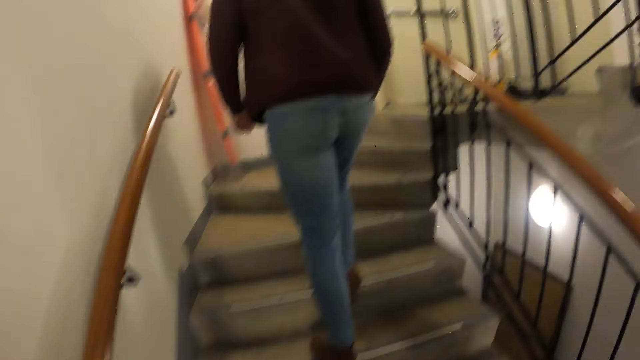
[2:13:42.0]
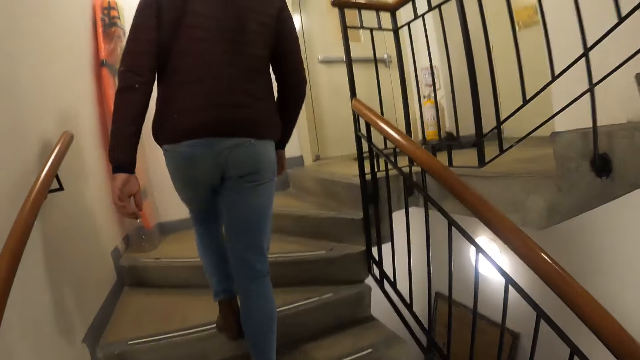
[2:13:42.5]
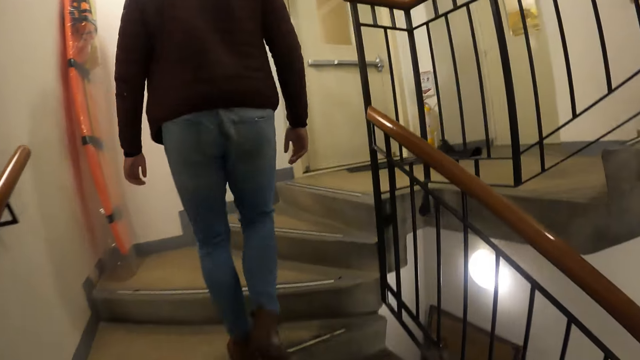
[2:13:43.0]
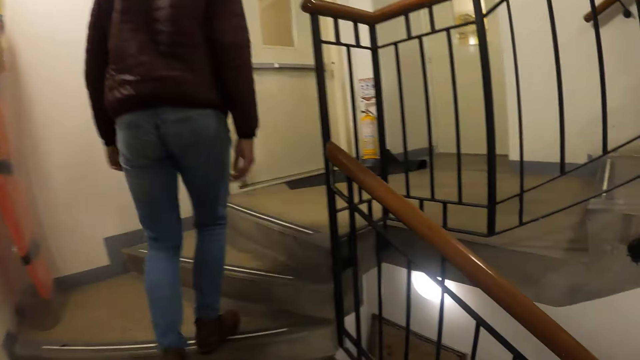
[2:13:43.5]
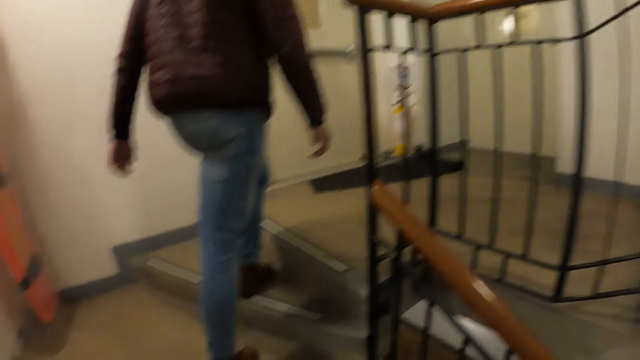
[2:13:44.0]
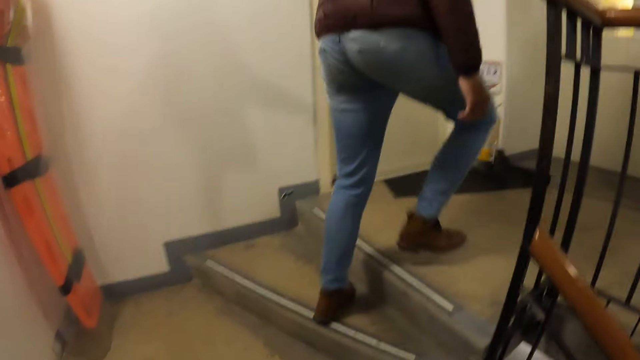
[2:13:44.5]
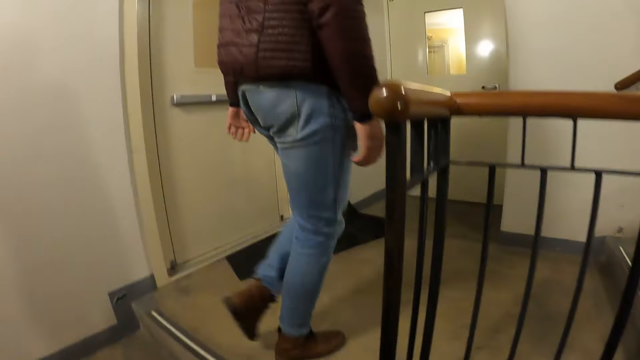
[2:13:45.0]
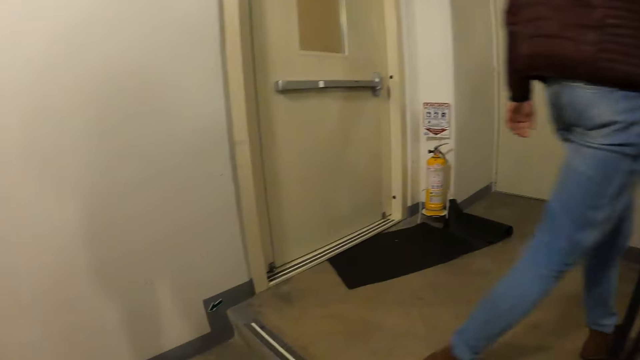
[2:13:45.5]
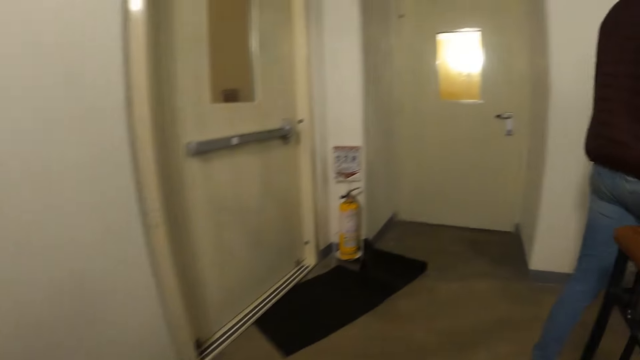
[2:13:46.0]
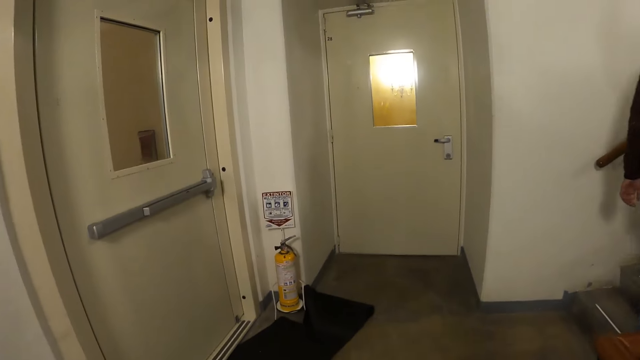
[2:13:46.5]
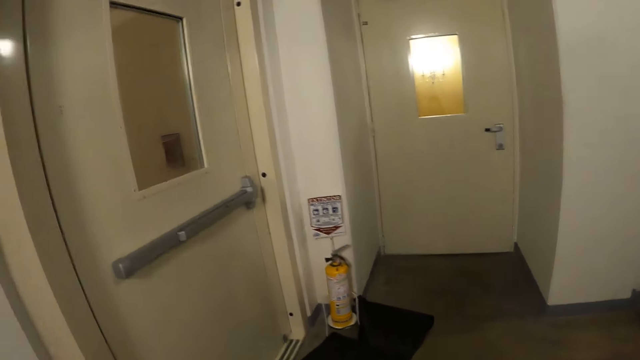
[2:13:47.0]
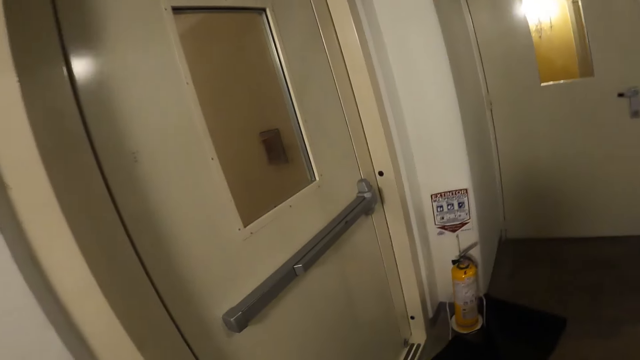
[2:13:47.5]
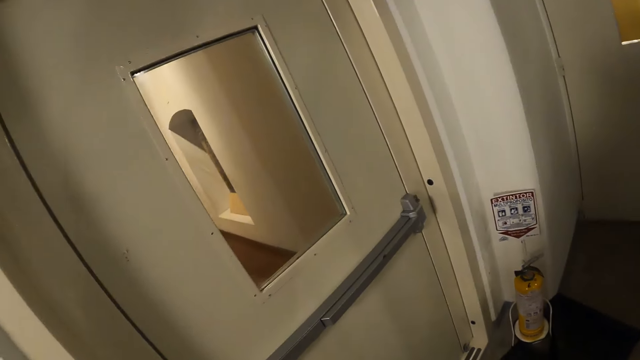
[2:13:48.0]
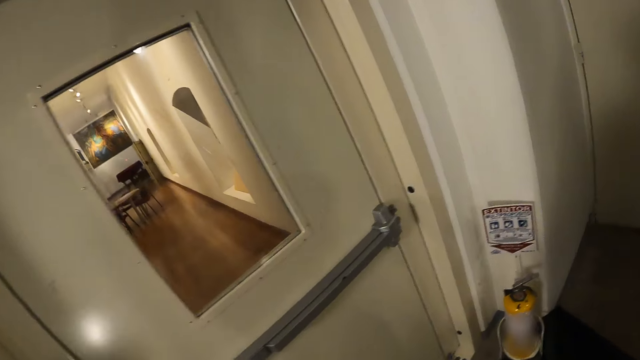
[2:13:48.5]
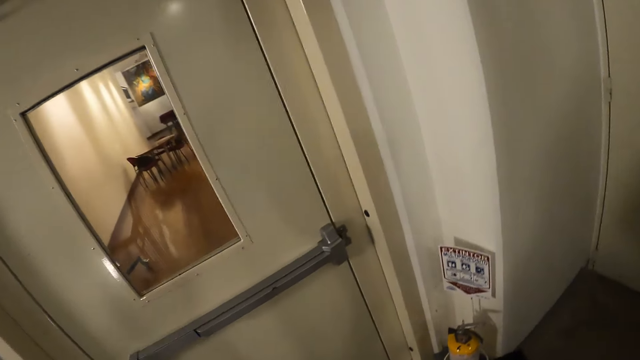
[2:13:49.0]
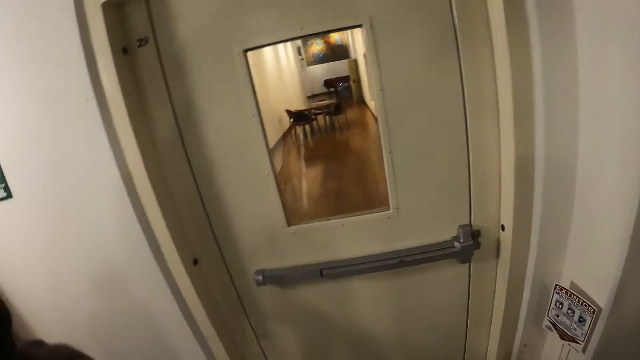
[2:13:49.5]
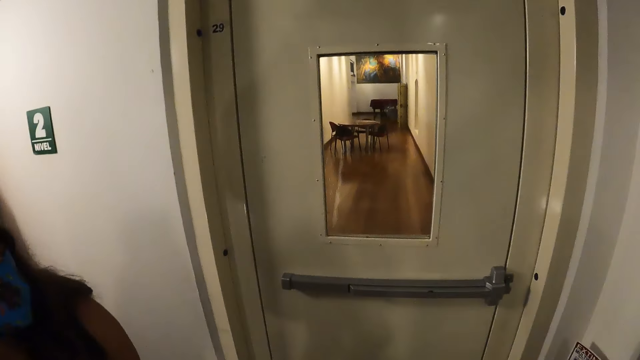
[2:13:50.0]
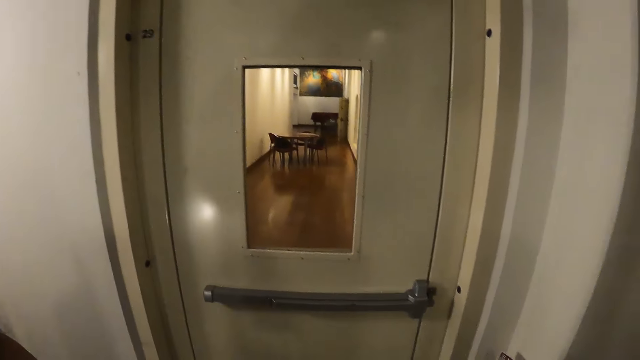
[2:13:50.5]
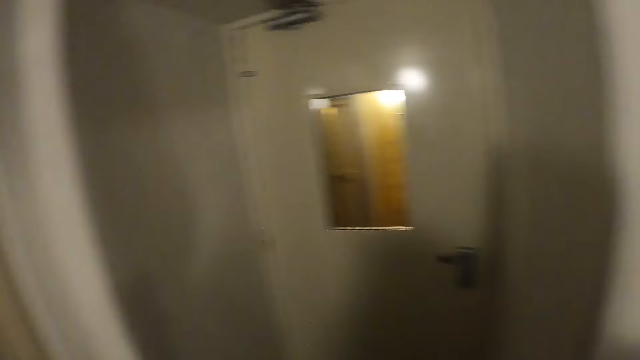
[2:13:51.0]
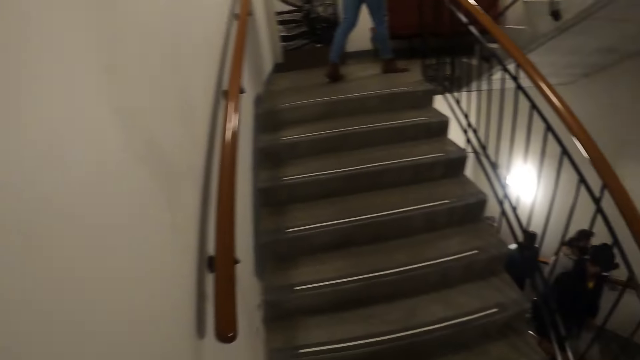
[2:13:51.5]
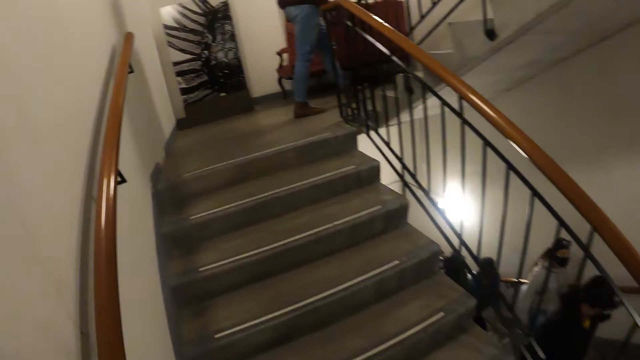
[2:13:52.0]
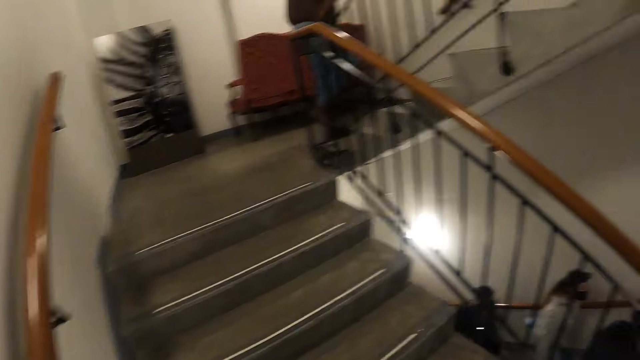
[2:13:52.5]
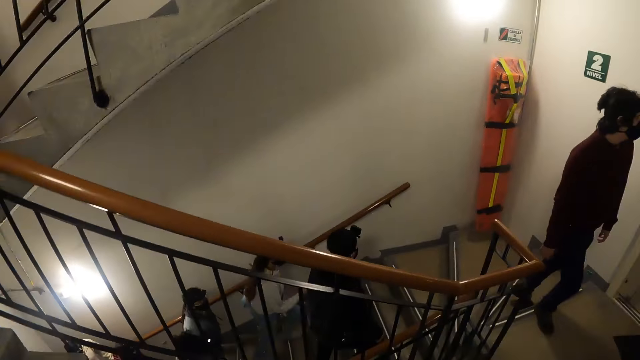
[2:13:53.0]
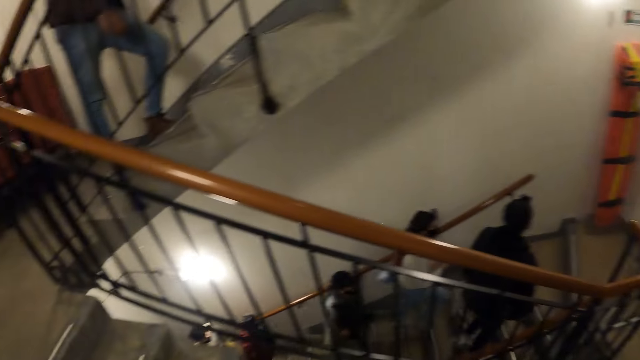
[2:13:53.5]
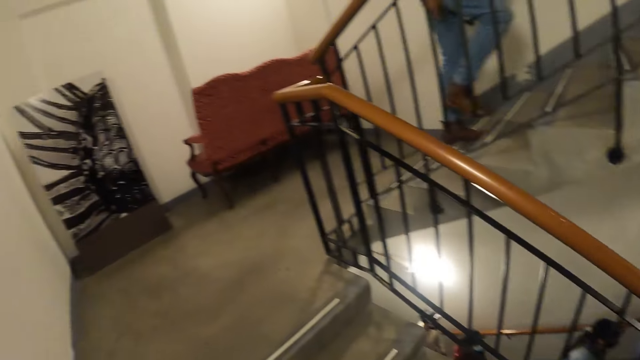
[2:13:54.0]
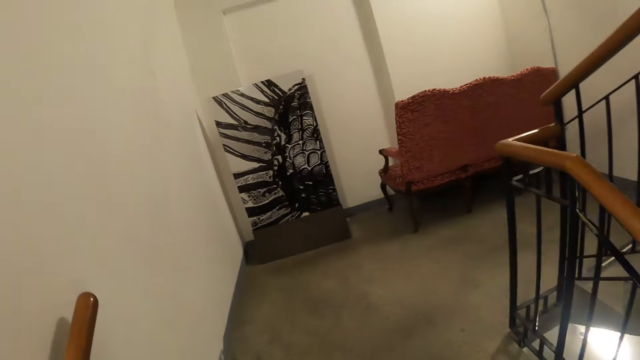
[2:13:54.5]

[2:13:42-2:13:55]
The camera wearer walks on the floor. They look at the door. They walk on the stairs.

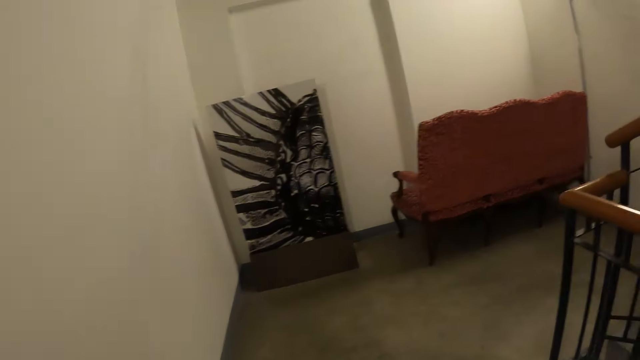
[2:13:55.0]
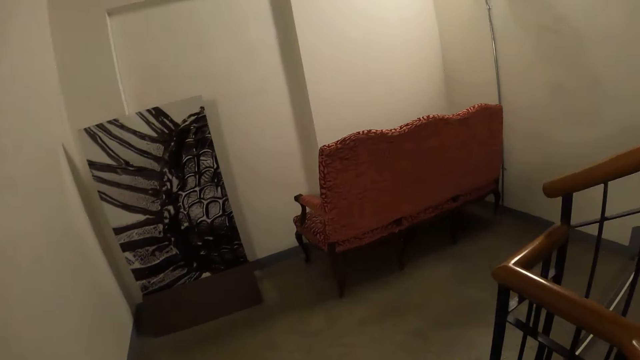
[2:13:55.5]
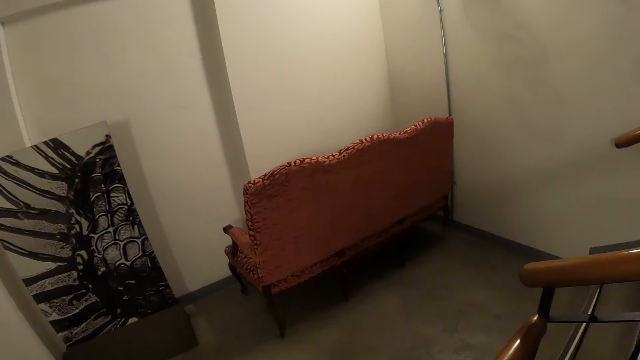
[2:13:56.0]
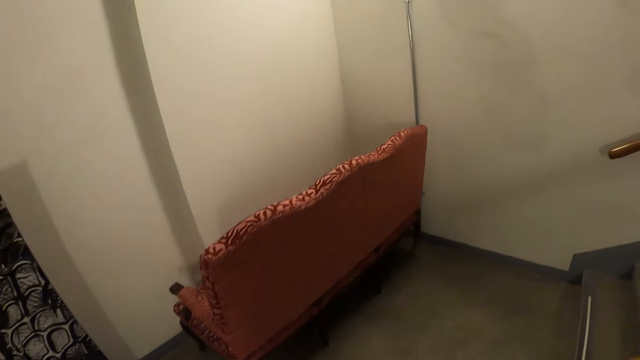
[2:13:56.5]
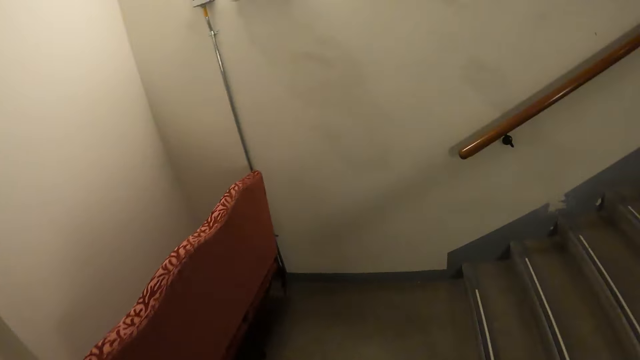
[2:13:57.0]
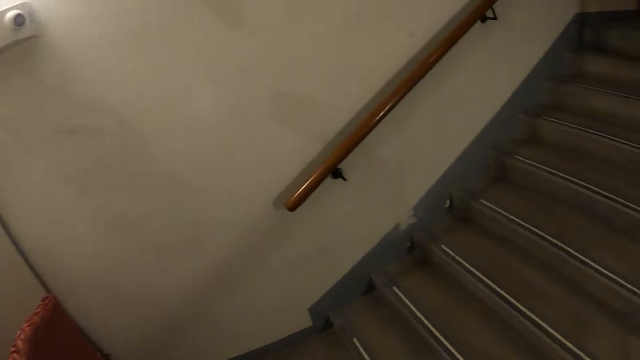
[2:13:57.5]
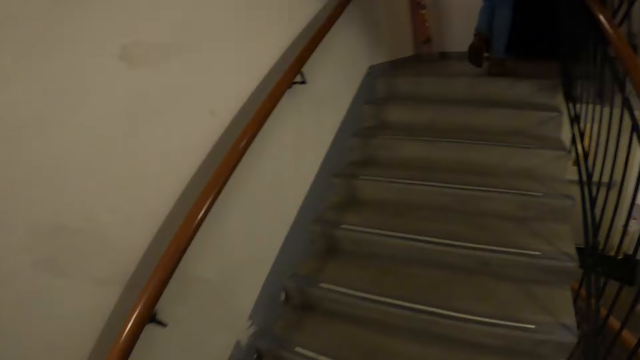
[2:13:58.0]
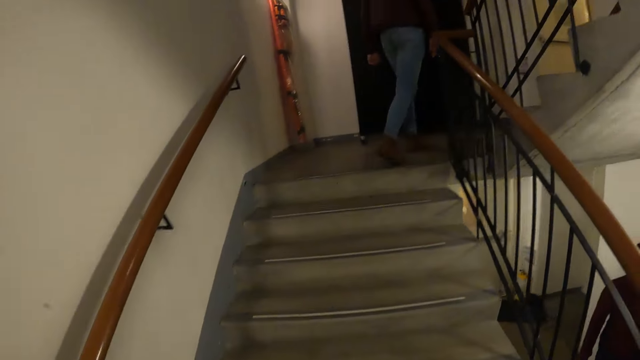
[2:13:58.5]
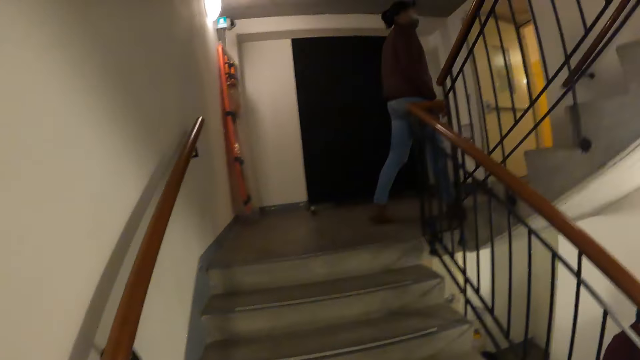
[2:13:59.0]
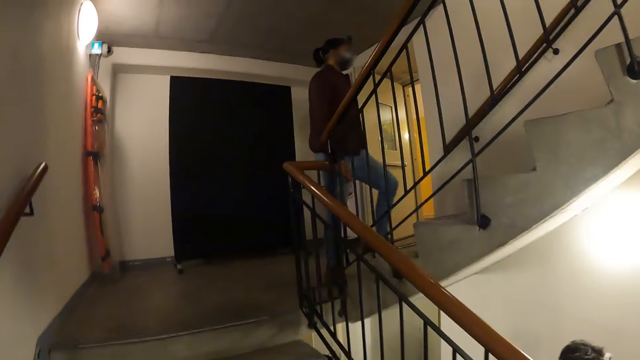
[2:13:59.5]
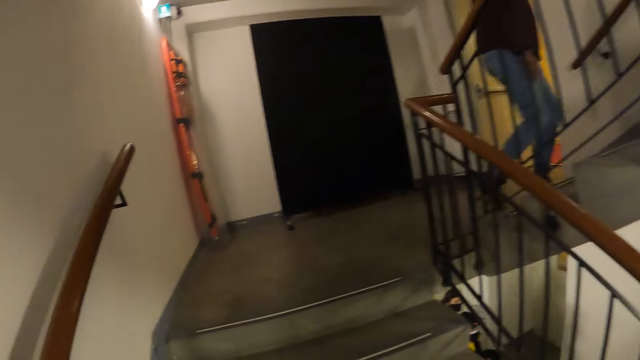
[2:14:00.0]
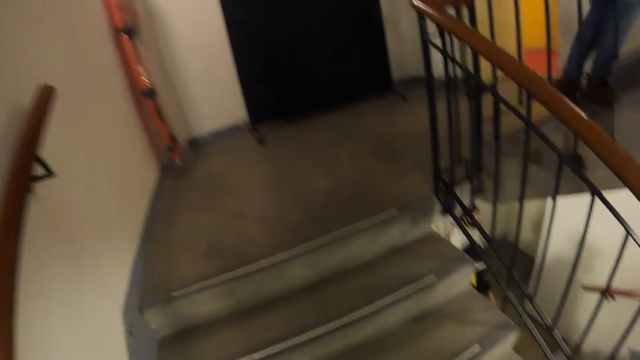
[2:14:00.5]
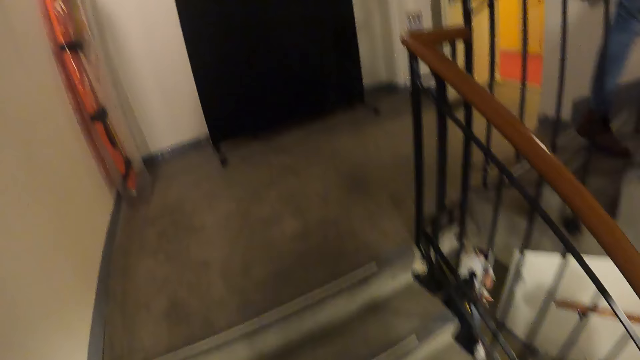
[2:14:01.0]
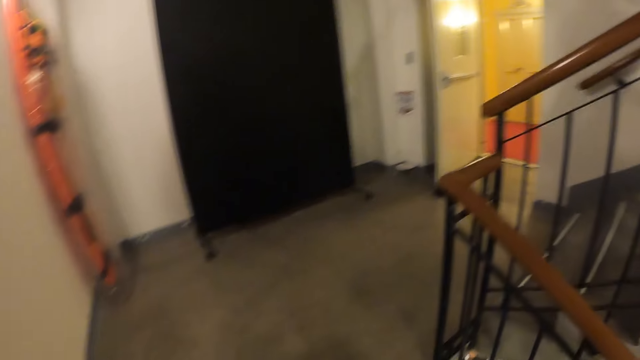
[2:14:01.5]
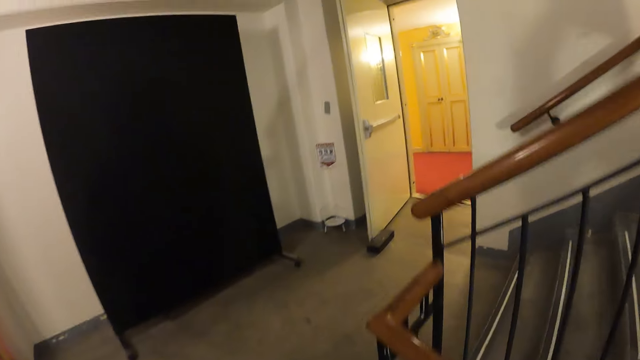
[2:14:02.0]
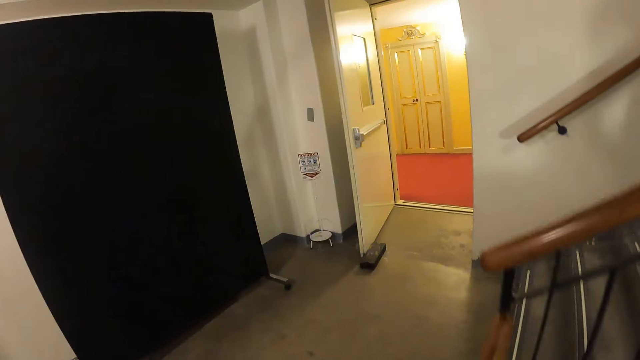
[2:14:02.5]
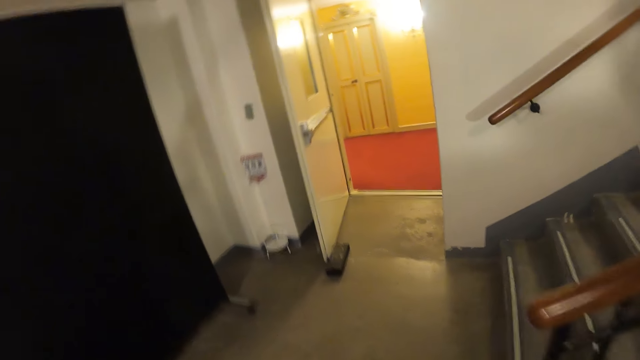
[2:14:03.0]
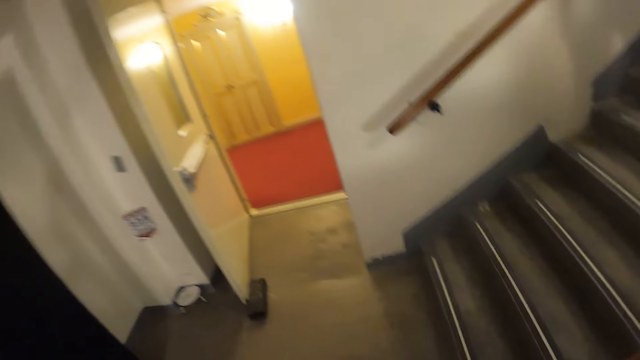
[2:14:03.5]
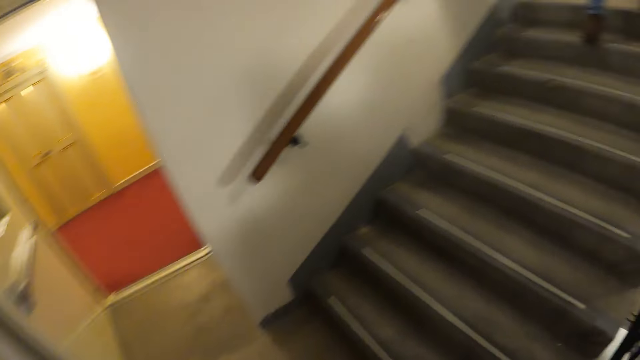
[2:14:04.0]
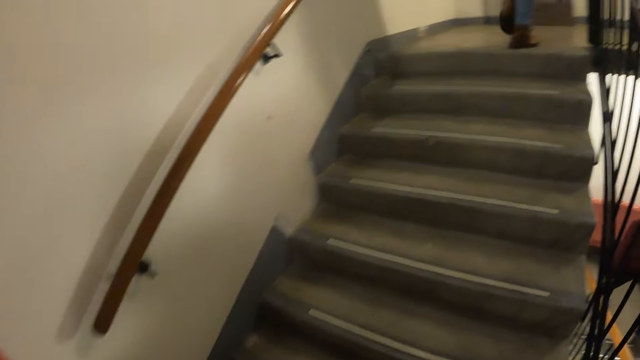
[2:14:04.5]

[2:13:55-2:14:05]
The camera wearer walks on the floor. They walk on the stairs. They walk on the floor.
